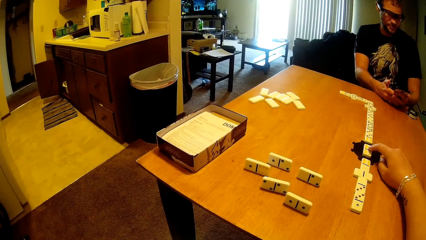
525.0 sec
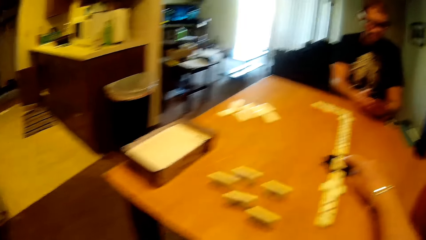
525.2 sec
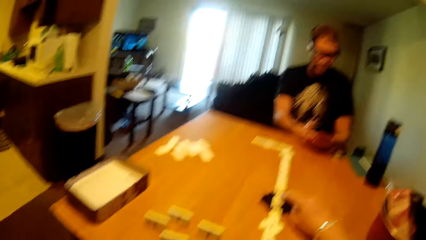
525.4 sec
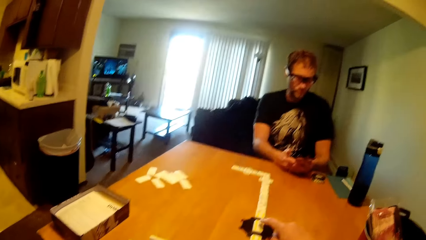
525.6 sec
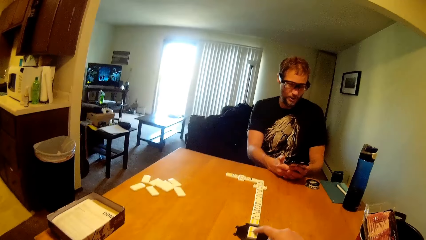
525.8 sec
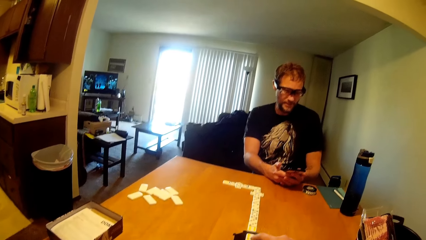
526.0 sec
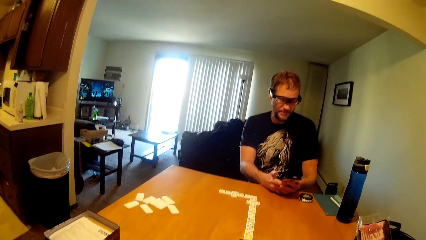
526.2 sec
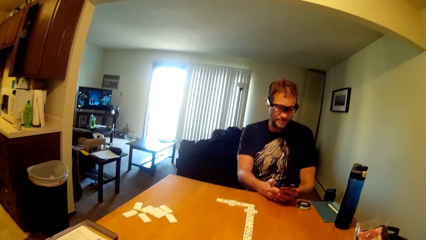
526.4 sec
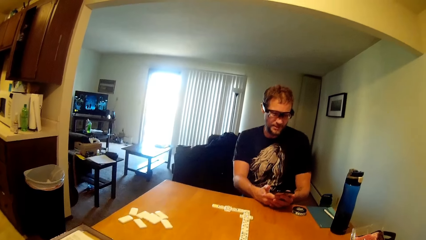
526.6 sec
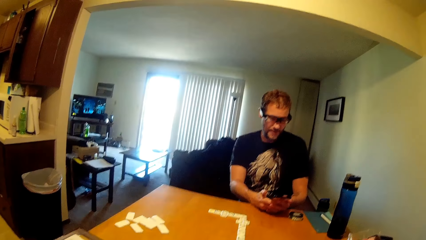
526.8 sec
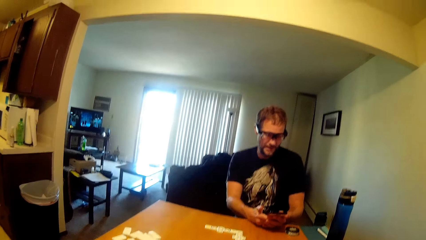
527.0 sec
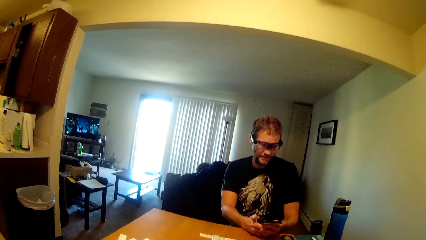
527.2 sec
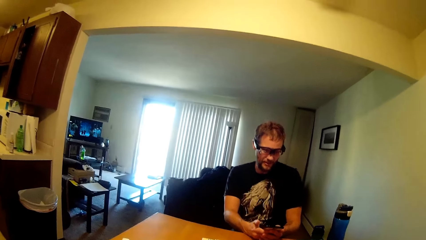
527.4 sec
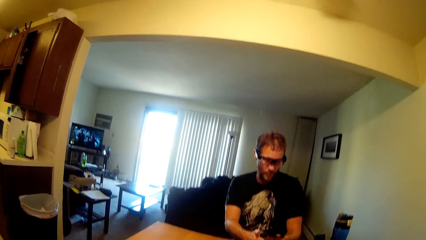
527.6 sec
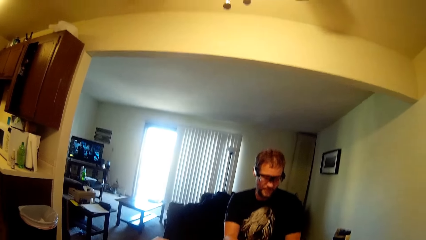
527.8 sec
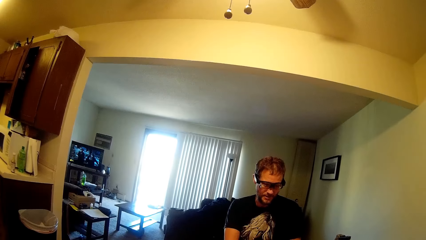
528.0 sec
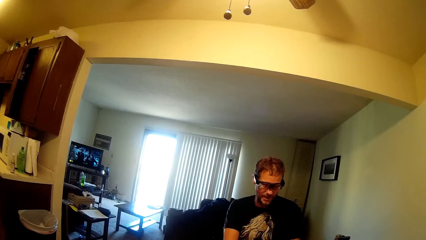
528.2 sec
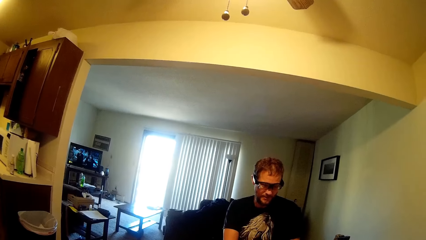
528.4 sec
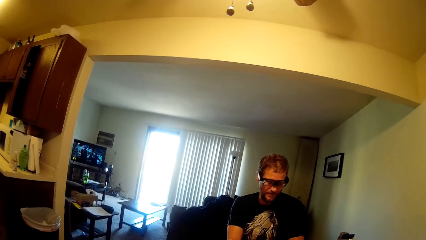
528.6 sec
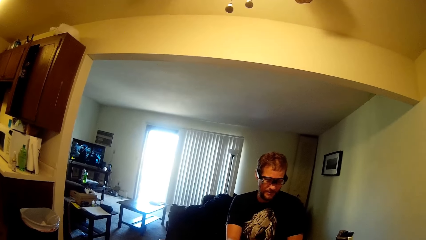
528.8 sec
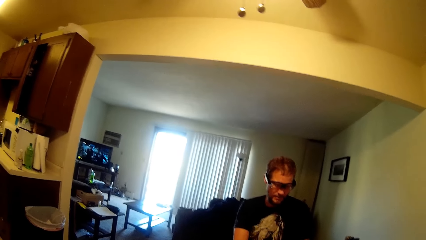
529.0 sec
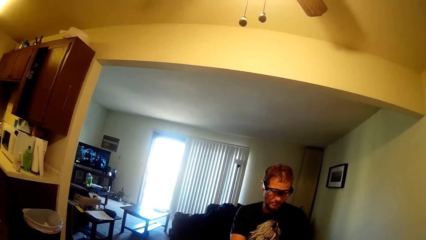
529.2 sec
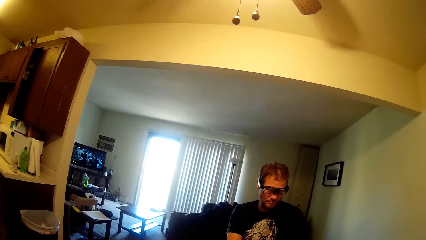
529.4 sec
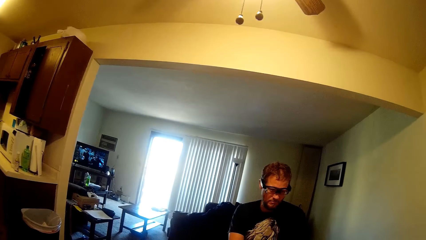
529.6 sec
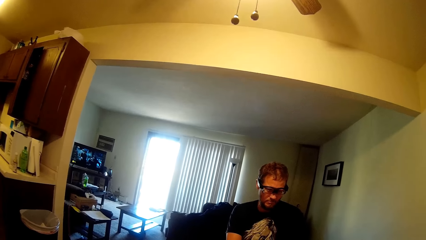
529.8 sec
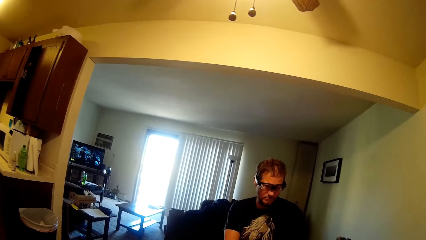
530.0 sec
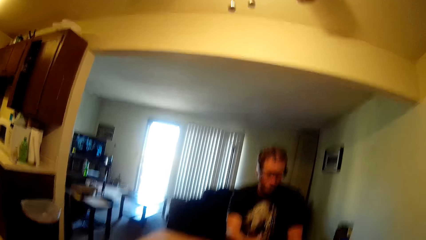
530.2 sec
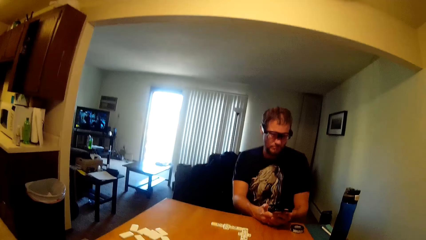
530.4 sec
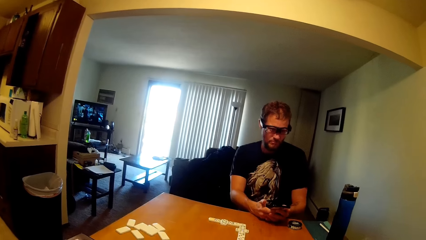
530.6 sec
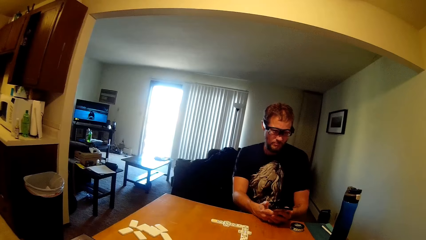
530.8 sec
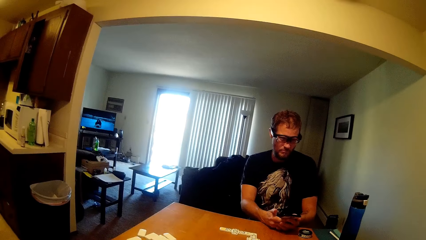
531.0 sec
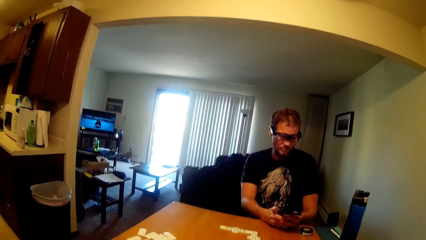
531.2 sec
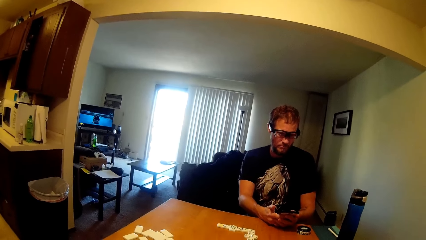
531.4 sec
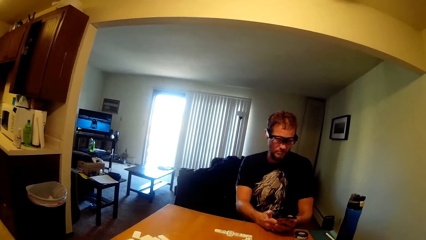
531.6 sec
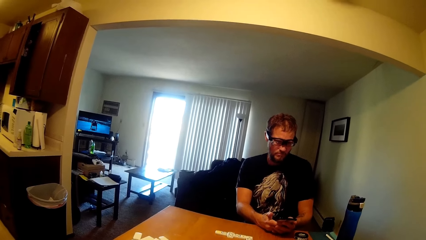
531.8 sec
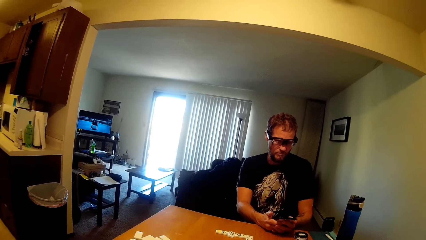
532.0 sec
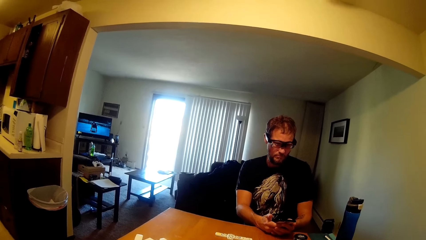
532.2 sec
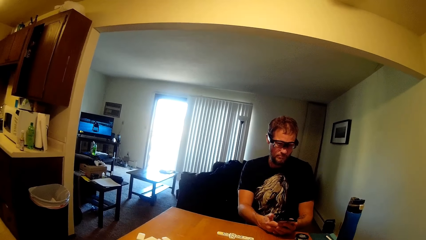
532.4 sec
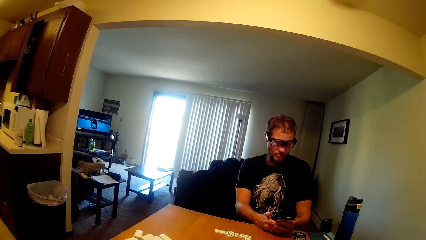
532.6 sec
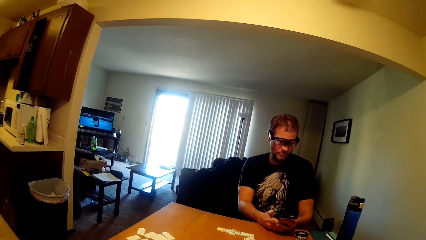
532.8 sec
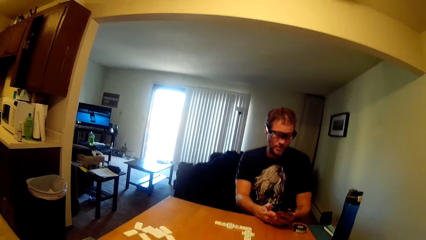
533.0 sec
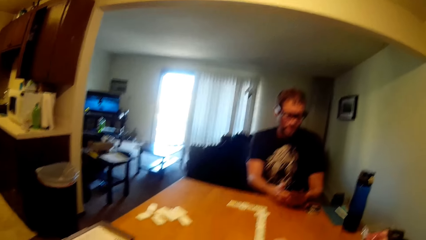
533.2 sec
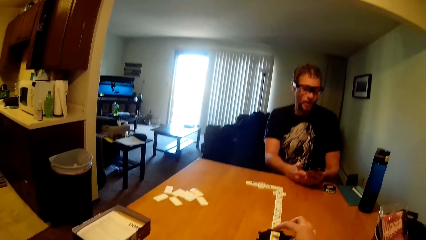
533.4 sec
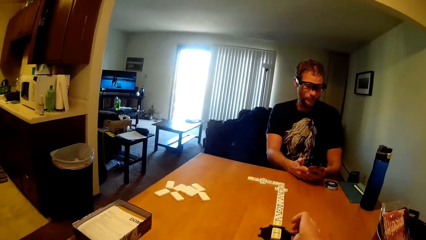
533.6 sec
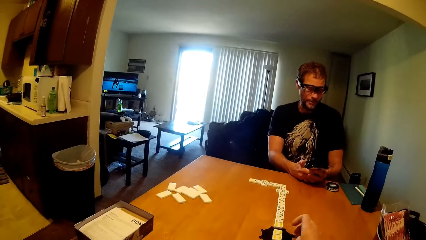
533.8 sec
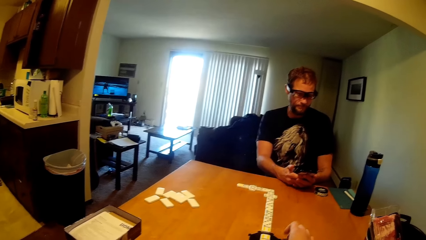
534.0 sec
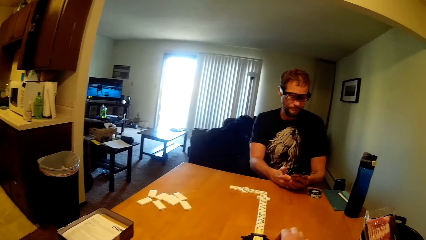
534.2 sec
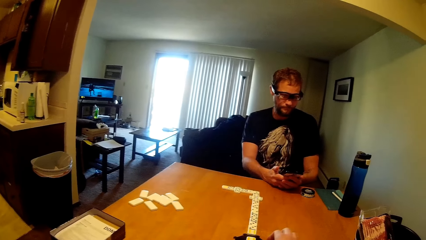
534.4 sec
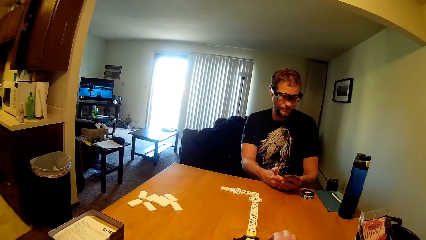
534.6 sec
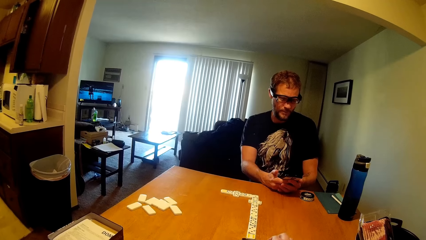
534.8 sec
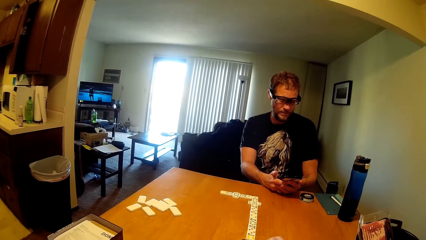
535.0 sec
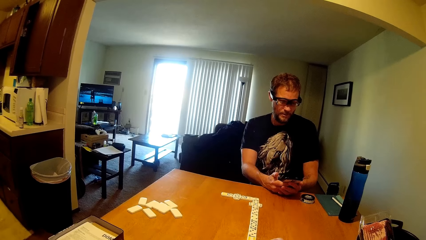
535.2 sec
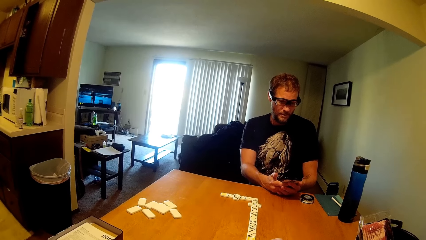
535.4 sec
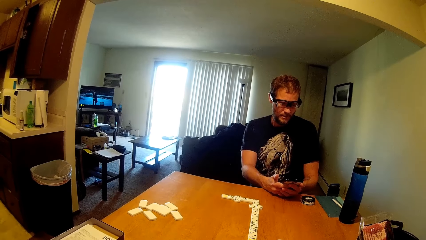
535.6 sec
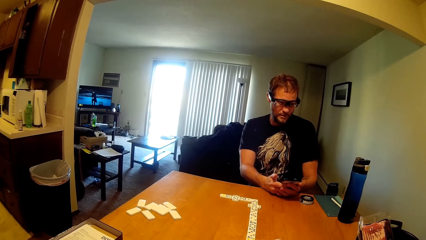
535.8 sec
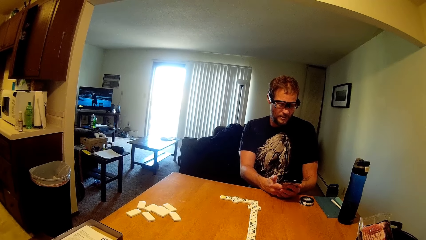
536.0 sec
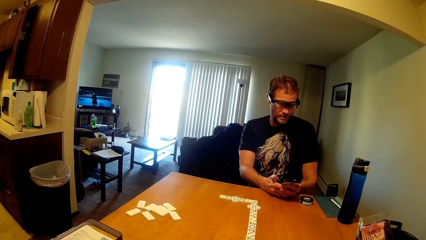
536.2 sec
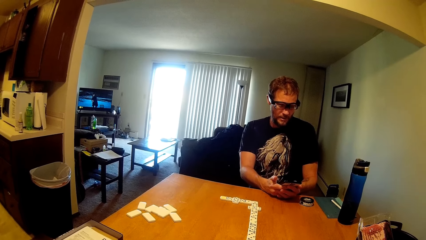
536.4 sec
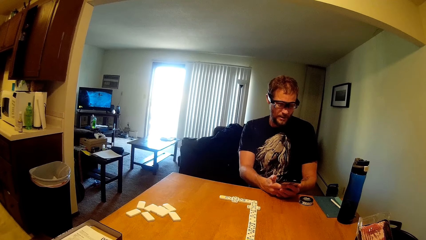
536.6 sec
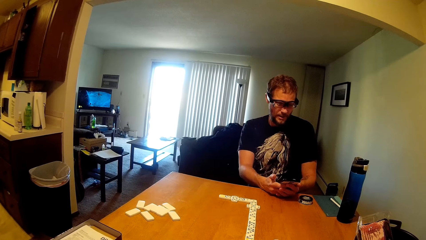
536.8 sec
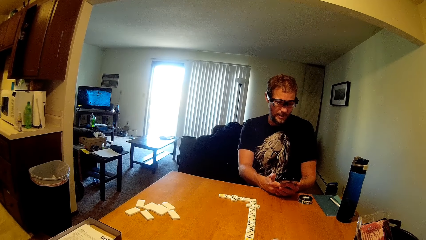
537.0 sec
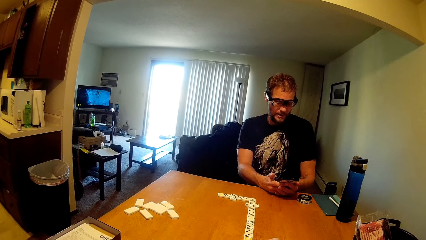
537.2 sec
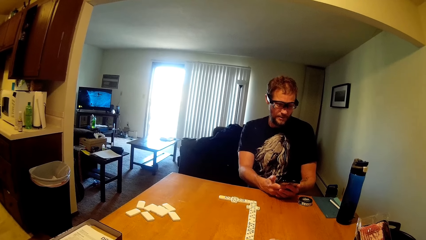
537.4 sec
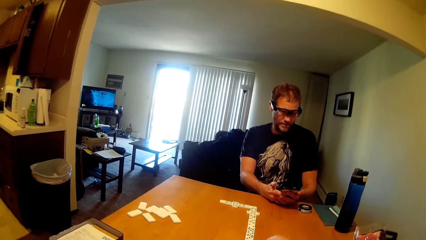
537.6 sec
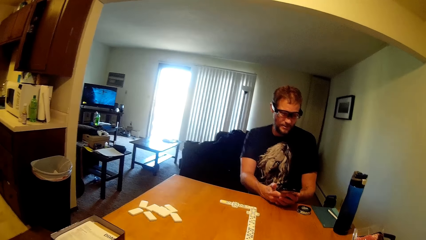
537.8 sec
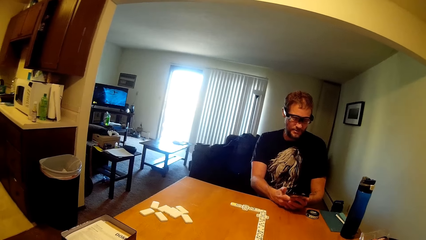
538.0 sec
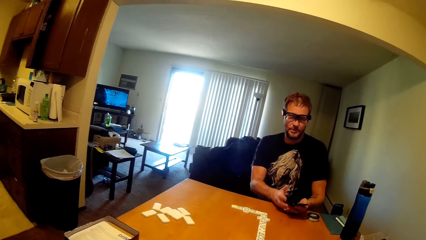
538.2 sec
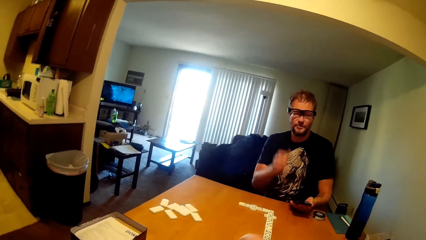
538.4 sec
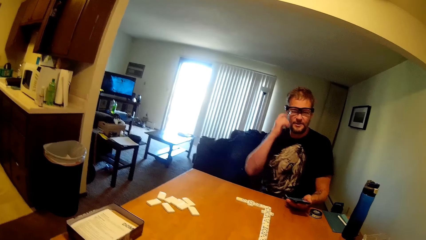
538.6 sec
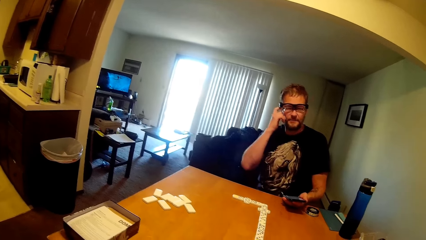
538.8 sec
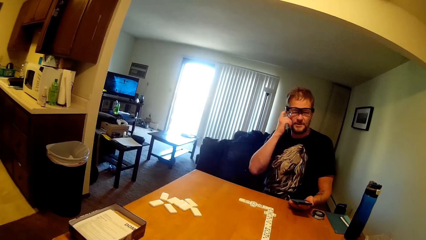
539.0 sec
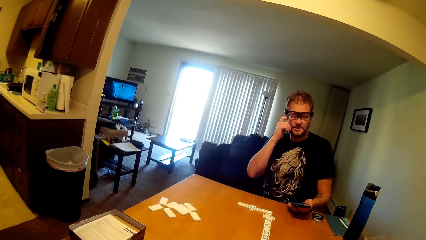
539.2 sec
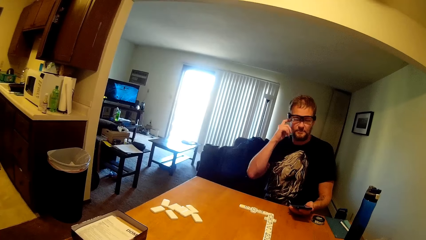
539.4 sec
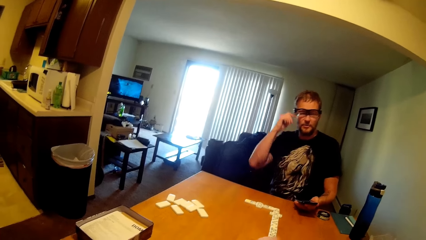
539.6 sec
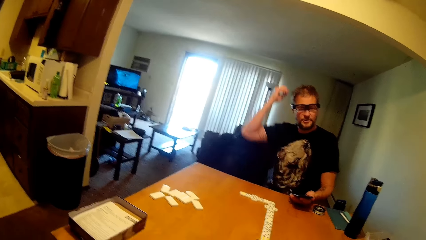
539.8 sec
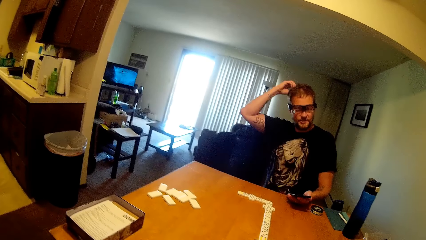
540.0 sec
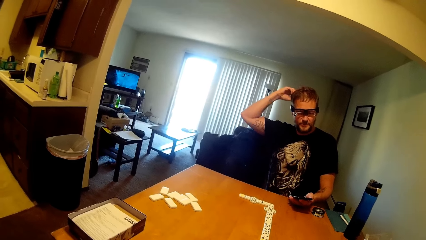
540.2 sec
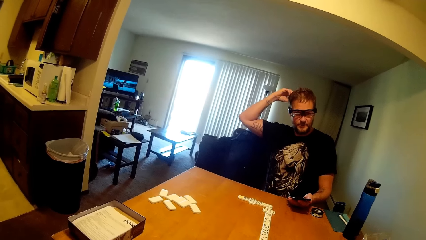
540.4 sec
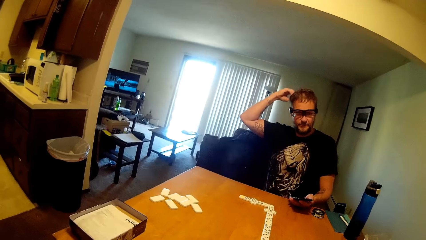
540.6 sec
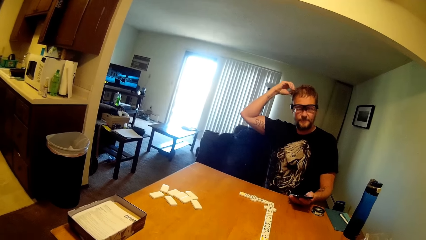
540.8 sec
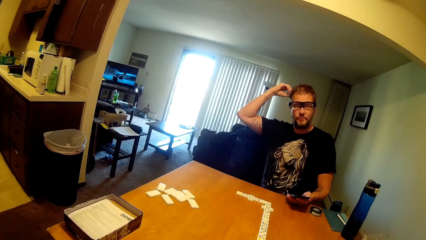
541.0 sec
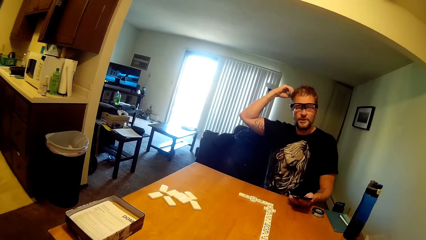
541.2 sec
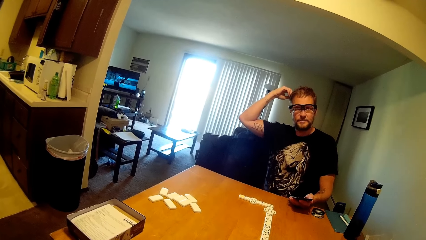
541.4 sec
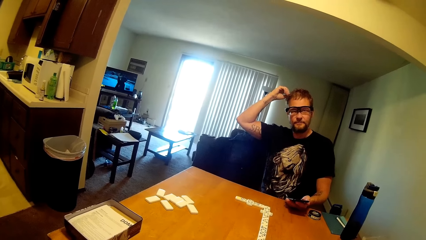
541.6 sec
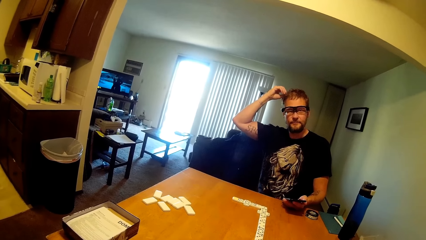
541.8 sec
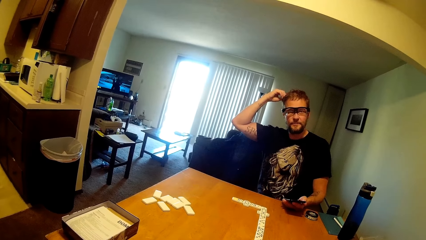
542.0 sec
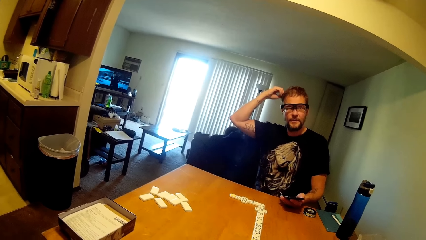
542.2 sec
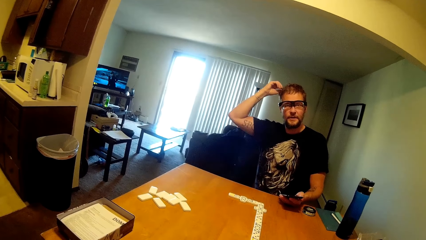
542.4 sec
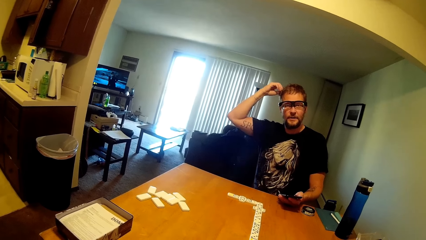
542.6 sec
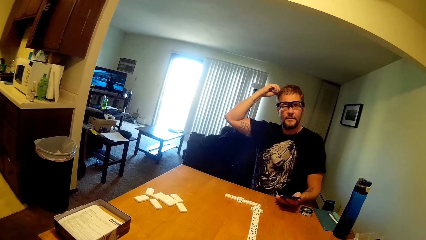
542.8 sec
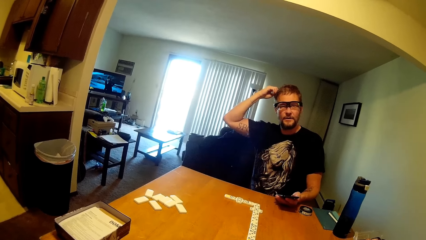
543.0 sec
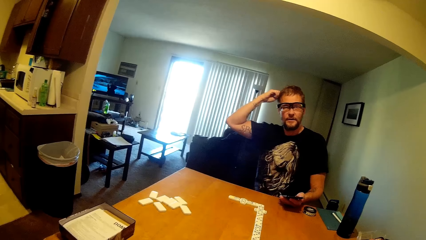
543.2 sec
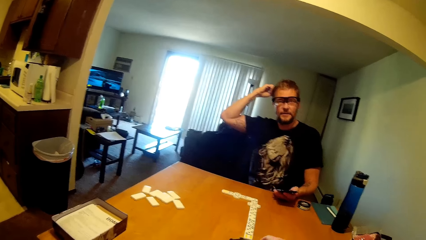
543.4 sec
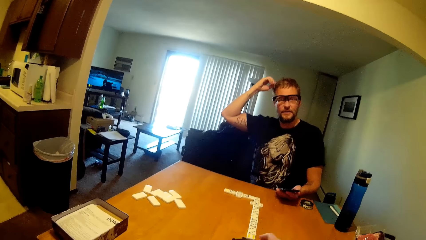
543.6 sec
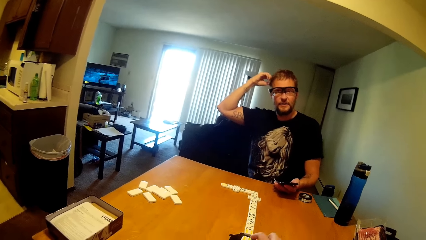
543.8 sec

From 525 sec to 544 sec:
The camera wearer points on the scrabble. They hold something. The man scrolls the phone. The man scratches the head and touches his head.
